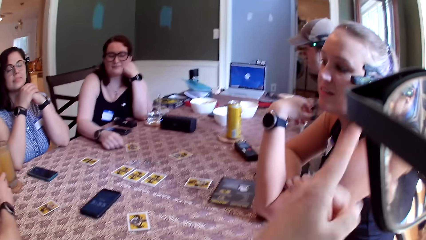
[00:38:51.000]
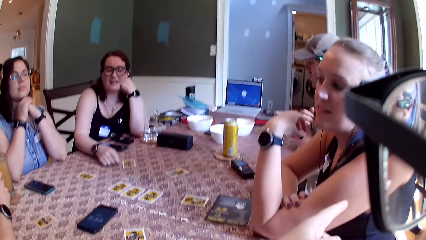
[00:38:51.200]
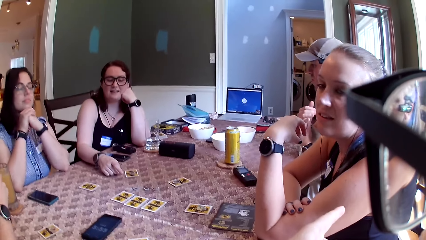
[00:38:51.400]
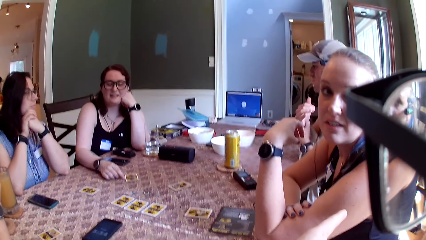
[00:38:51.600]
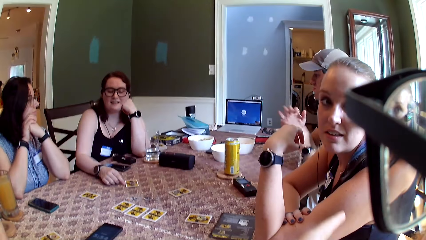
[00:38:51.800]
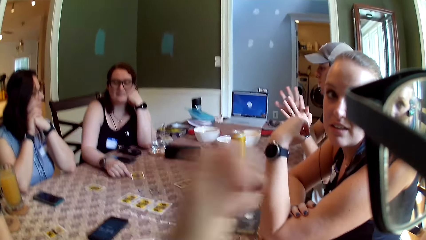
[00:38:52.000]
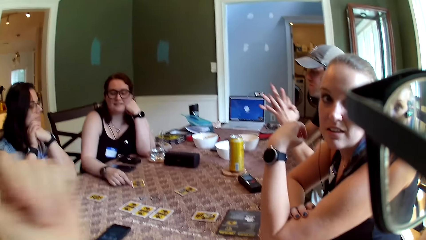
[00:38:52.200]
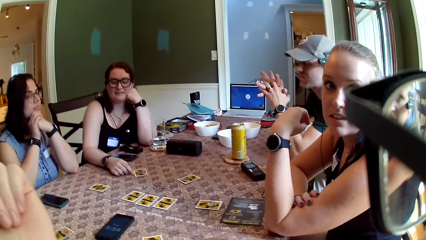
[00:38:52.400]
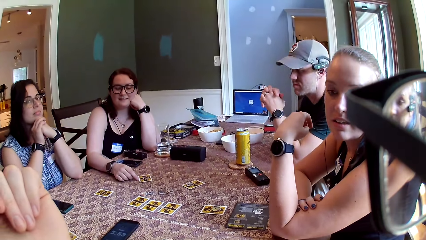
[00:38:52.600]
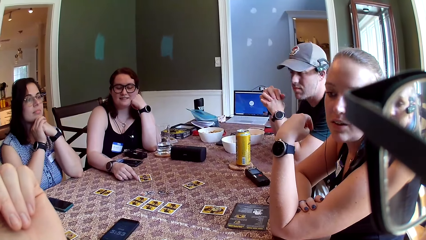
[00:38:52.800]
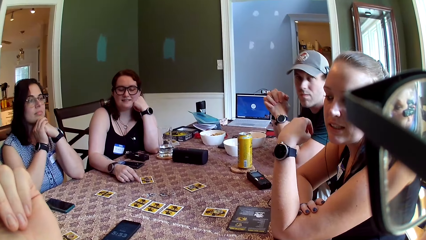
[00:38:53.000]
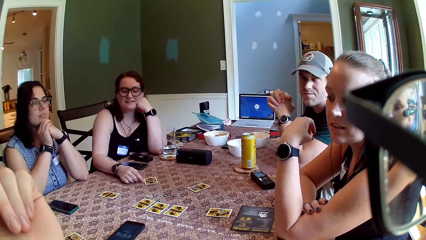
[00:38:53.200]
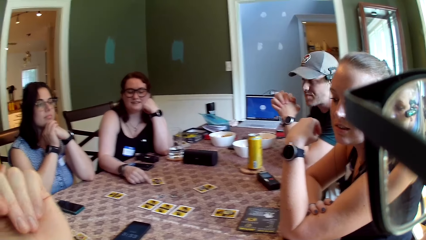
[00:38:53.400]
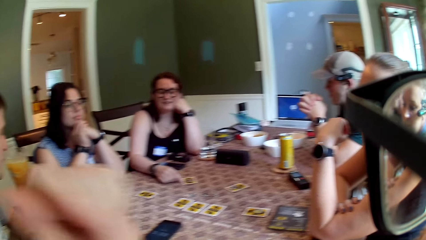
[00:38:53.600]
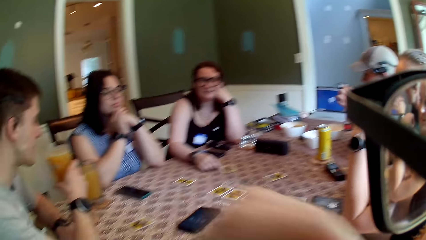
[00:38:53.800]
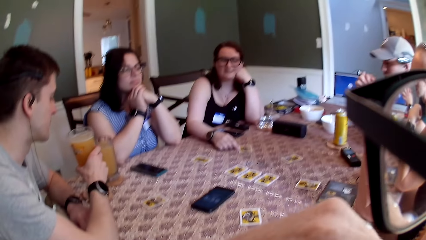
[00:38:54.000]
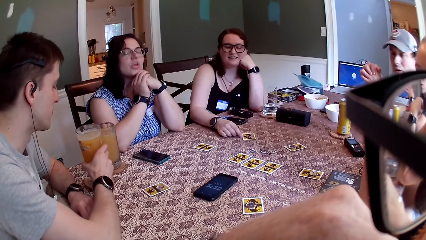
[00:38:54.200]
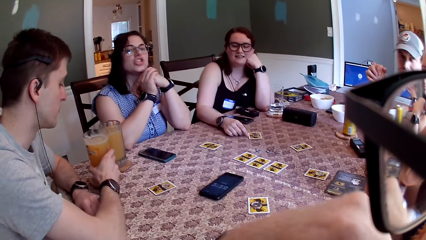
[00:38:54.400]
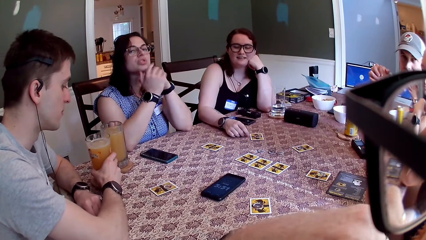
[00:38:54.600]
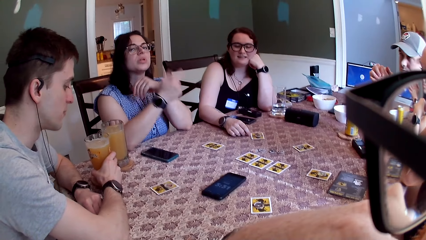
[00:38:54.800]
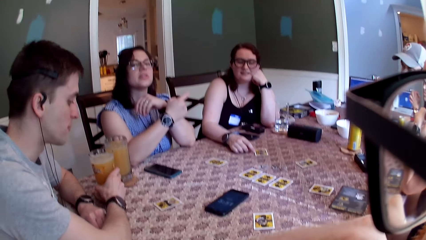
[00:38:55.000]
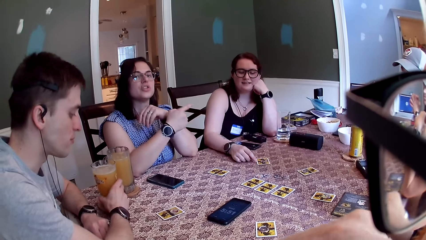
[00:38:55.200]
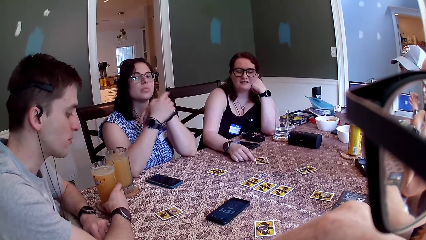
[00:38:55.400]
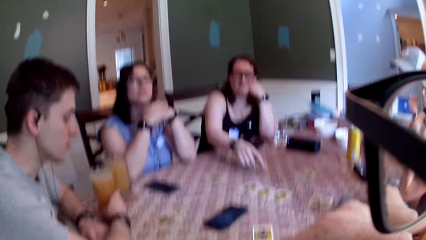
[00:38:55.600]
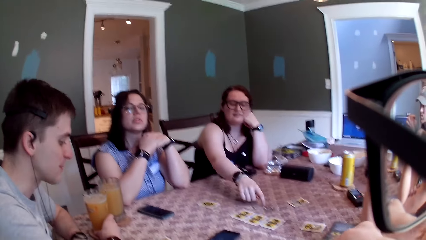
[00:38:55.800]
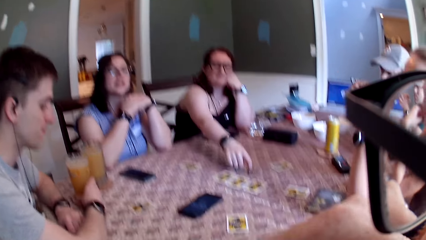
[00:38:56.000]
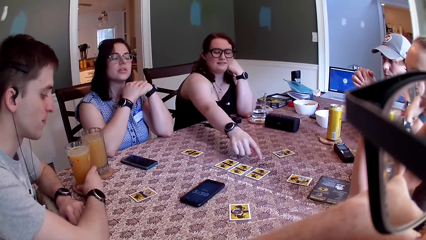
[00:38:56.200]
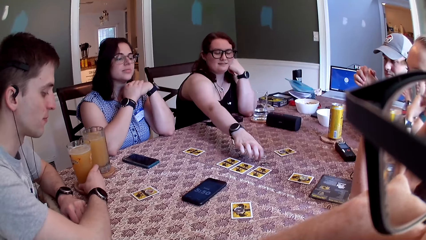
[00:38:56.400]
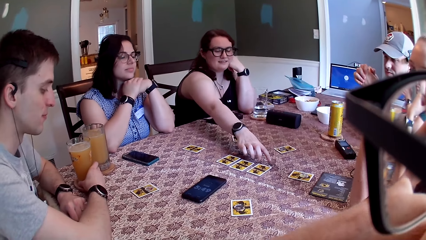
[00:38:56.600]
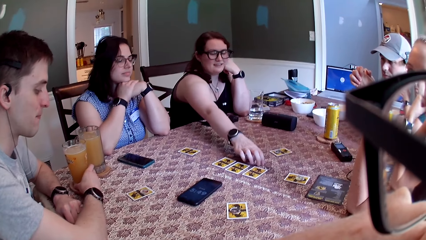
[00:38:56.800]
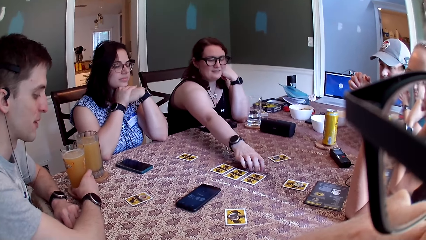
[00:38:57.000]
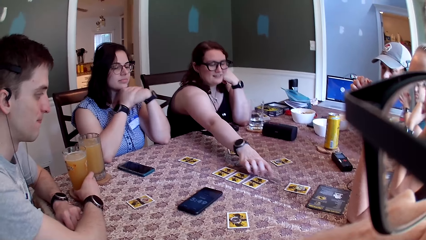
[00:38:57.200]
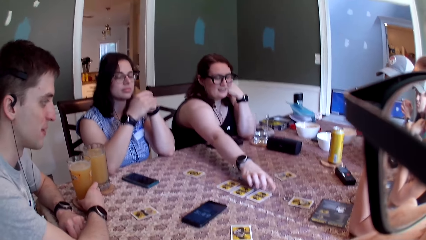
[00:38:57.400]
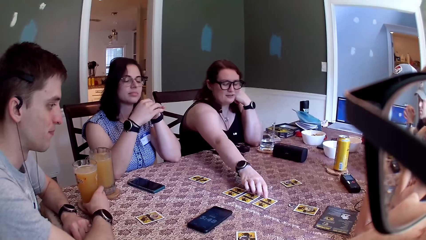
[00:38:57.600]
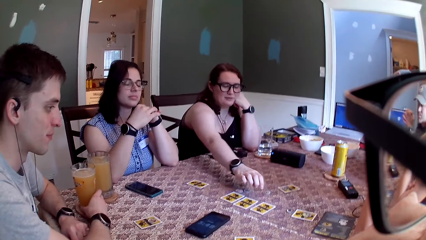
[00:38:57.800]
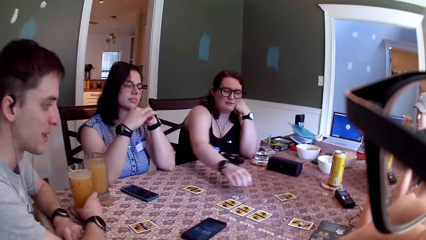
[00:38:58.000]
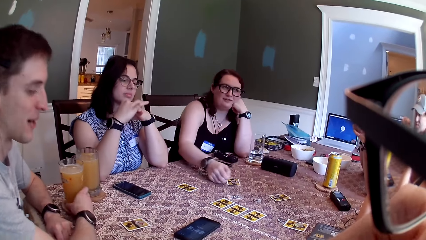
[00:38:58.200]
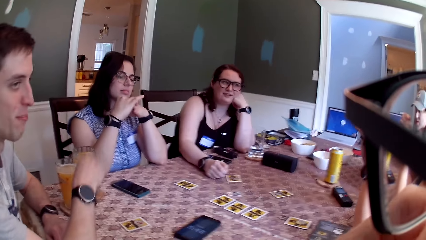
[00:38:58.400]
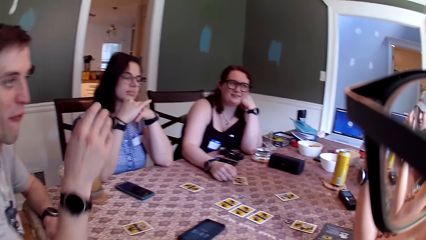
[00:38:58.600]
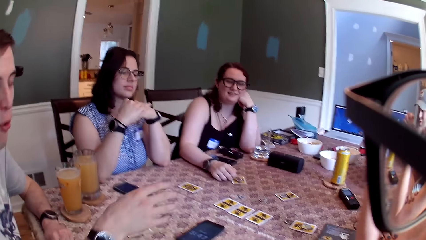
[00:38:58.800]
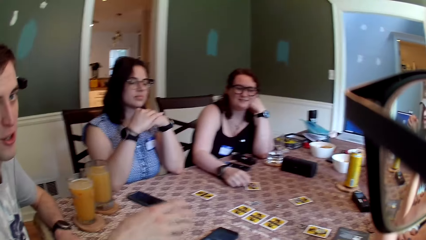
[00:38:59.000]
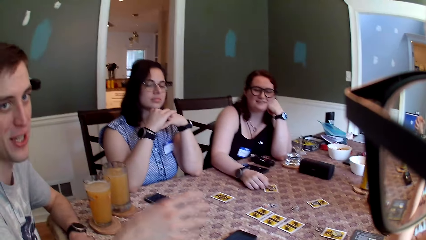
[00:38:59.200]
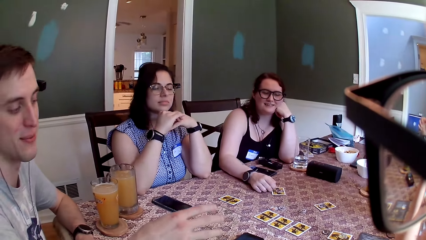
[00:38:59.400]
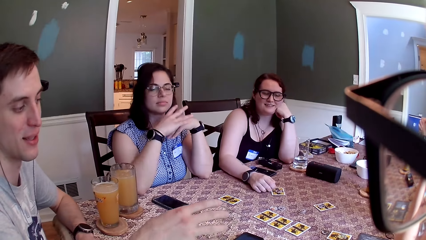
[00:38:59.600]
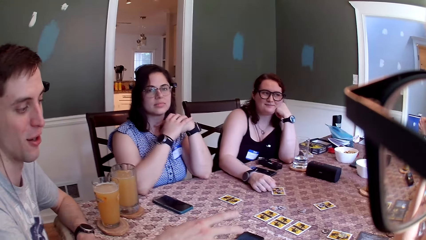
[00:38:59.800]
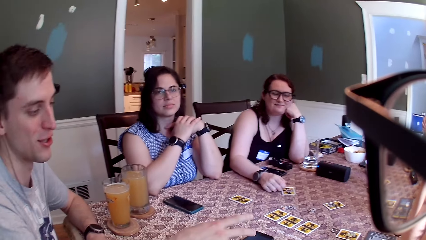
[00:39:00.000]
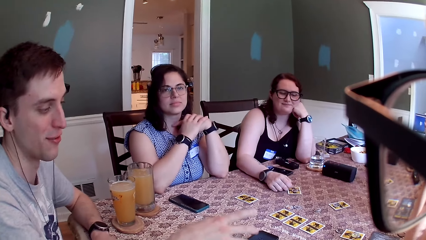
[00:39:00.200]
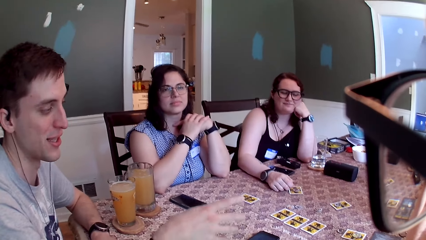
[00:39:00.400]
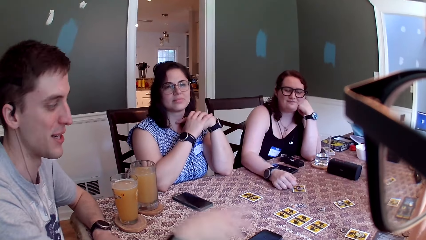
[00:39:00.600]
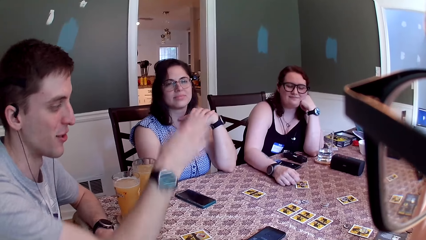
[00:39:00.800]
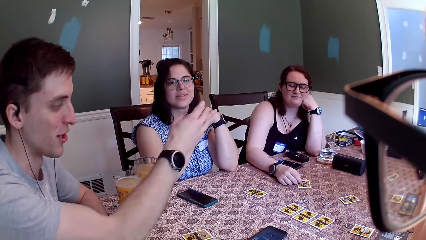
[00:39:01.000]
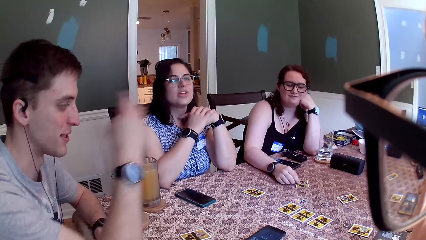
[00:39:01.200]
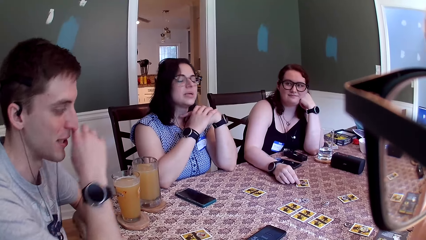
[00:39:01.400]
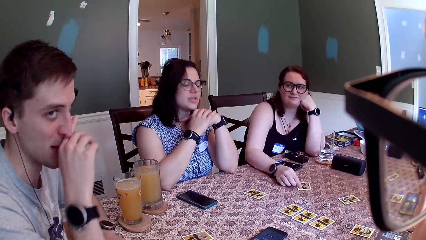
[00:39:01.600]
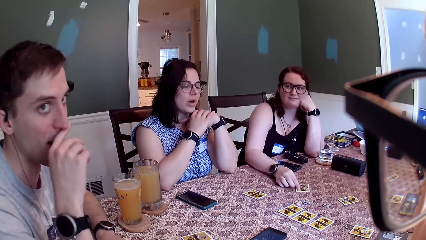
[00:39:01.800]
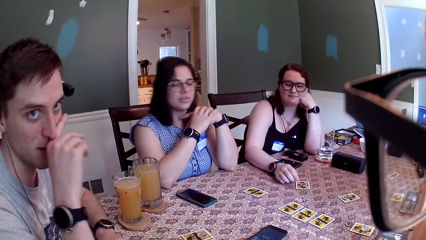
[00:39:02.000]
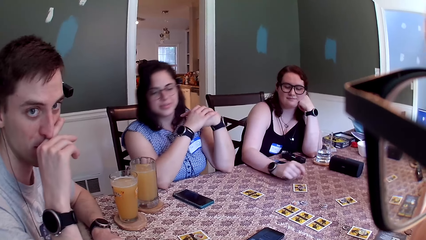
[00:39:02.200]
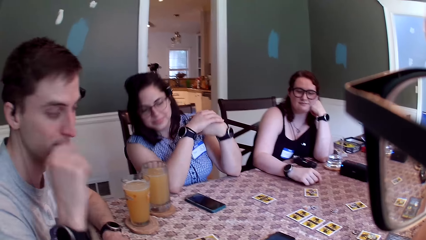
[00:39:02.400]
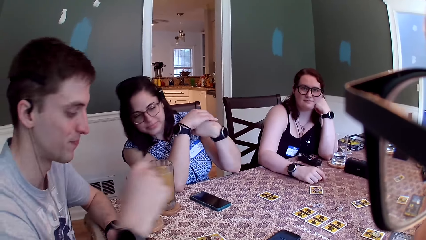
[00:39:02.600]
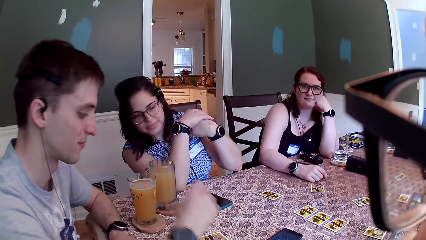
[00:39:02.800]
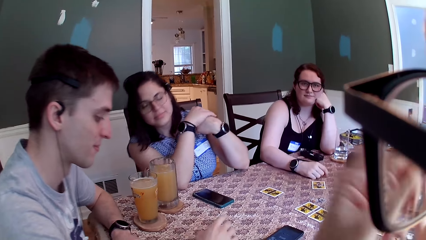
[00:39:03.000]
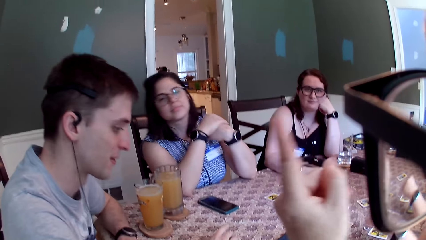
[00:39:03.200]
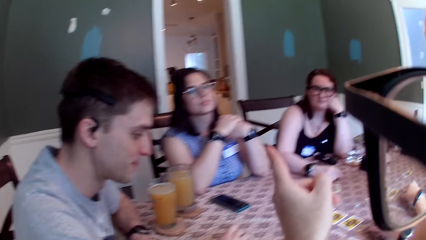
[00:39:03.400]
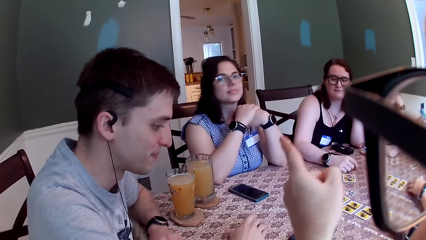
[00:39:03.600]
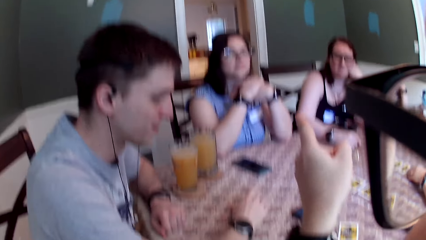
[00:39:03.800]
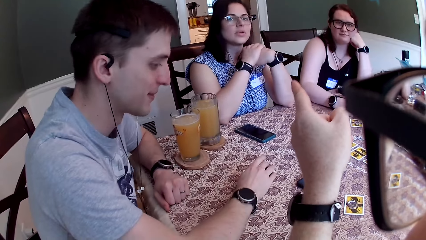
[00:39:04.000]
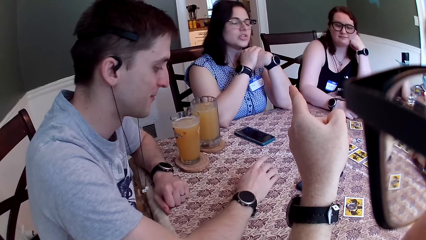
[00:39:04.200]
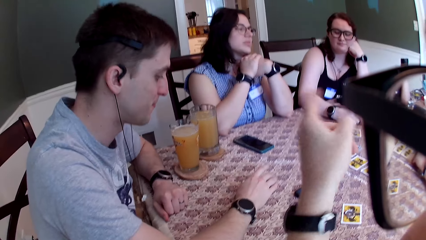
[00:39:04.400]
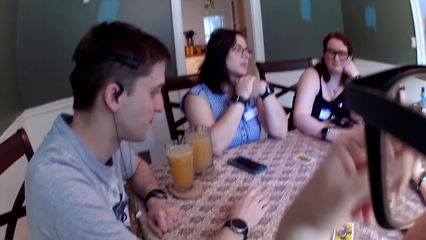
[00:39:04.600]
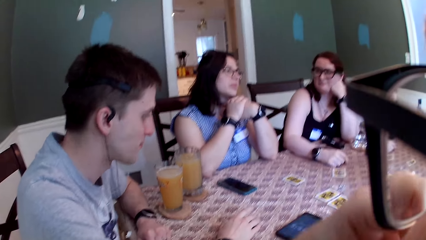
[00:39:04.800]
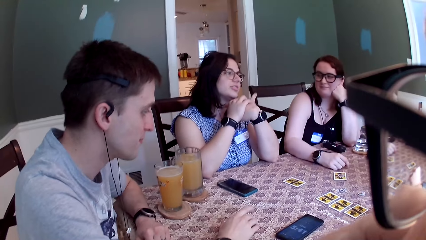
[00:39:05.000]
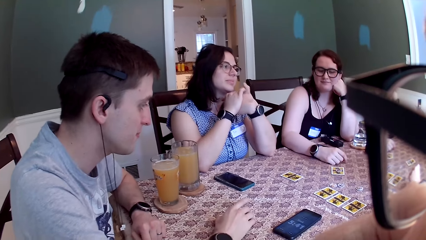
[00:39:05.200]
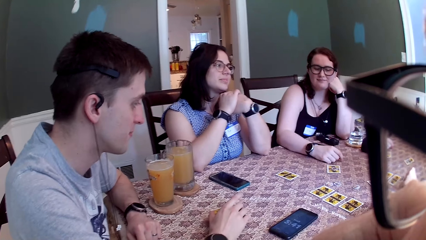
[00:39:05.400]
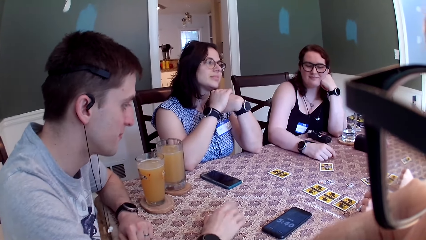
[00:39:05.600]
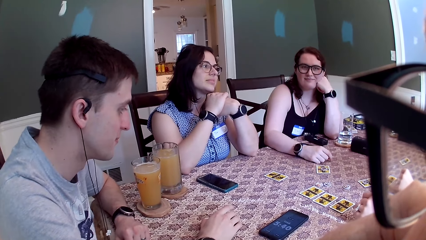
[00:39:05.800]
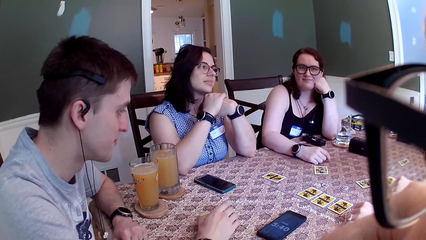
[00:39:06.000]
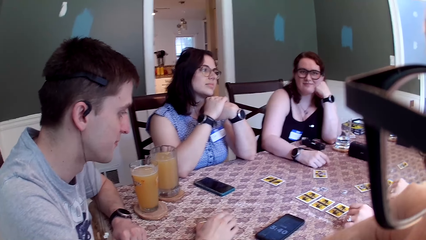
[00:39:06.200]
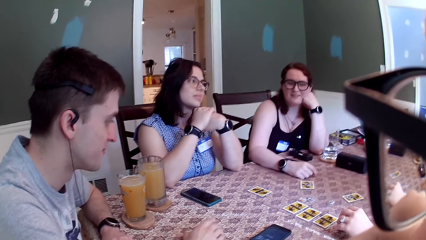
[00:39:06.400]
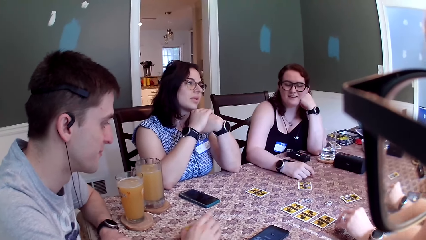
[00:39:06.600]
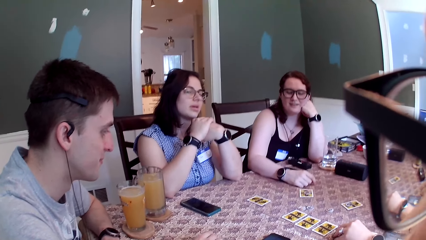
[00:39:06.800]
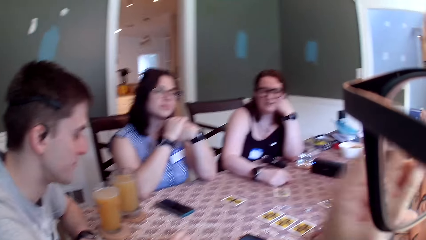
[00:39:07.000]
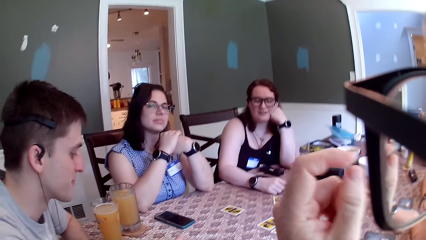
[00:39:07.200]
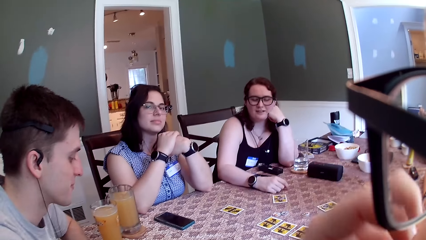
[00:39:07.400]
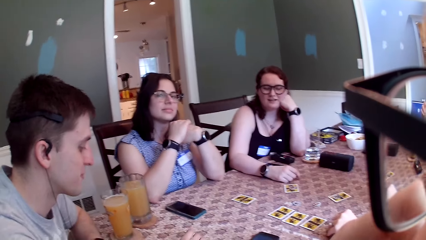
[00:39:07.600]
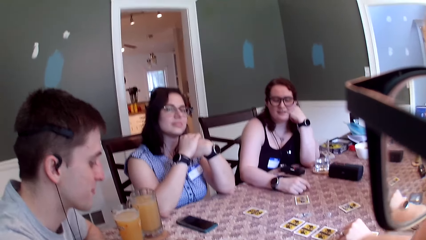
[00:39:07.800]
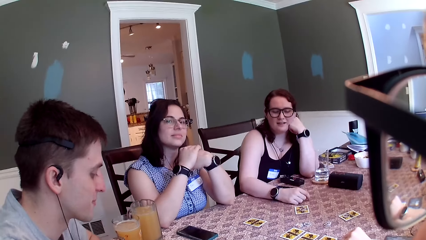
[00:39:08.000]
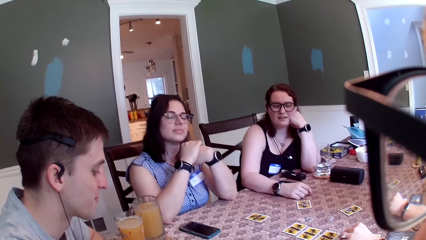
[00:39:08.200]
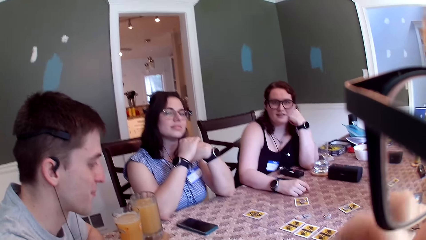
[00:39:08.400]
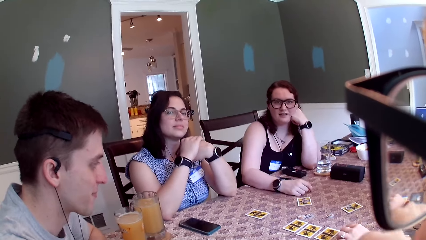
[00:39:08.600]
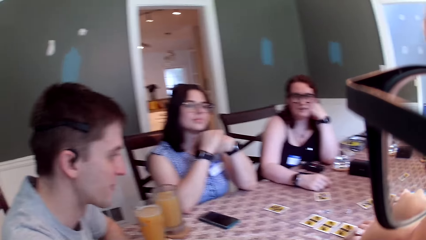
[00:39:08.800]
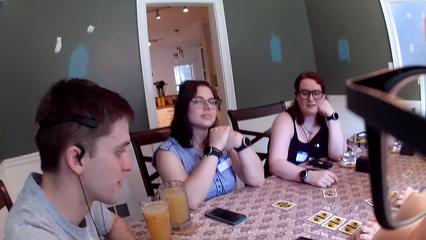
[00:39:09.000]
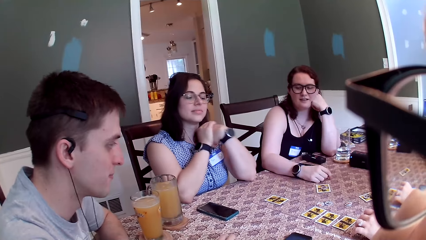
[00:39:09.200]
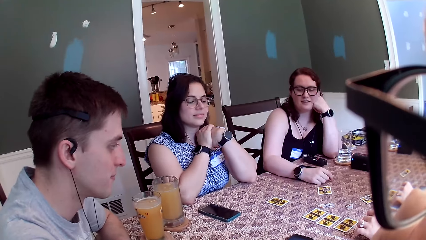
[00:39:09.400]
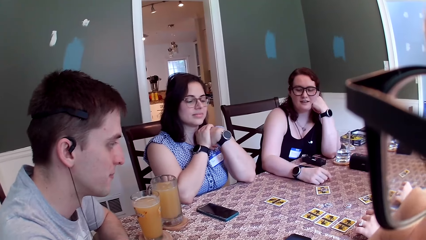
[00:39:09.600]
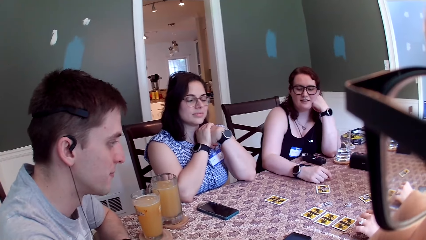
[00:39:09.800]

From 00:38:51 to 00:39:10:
The camera wearer points at a woman with his left hand. A man lifts the glass of drink with his right hand. Another man couples his hand together on the table. The camera wearer raises his hand up. The first man drops the glass of drink on the table with his right hand. Another woman points at a third woman with her right hand. The third woman shifts a coin with her right hand. The camera wearer looks around. The first man lifts his right hand from the table, points at the third woman with his right hand, swipes his nose with his right hand, drops his right hand on the table, and points his left hand at the second woman. The camera wearer raises his hand up. The first man hits the table with his right hand. The camera wearer looks around.
